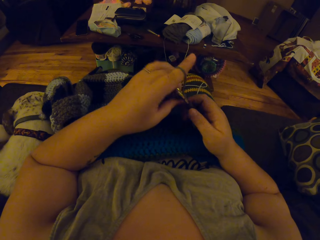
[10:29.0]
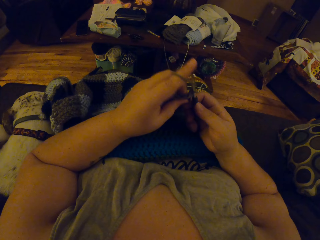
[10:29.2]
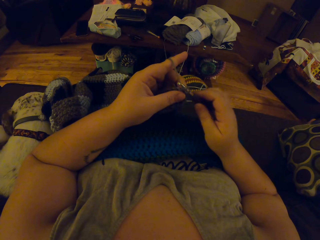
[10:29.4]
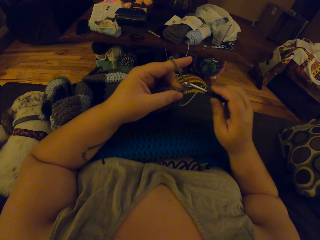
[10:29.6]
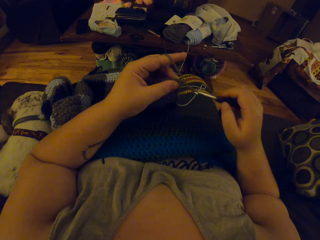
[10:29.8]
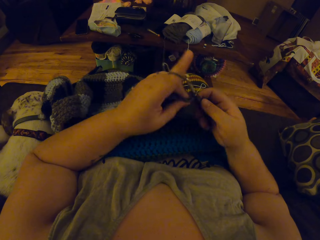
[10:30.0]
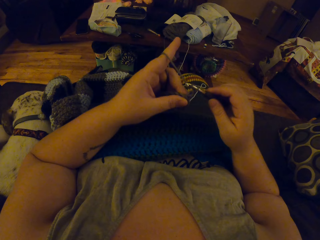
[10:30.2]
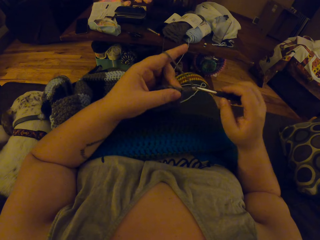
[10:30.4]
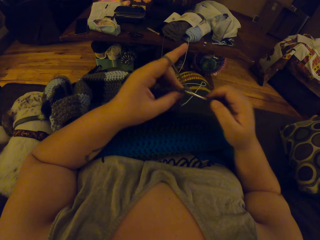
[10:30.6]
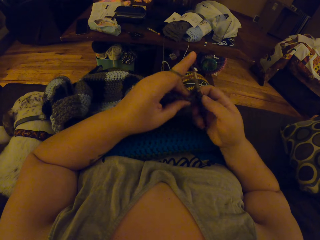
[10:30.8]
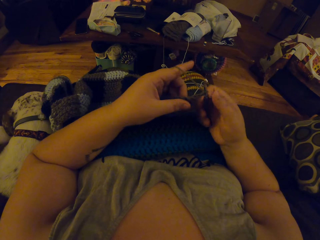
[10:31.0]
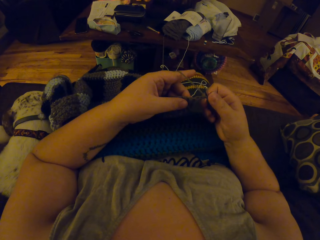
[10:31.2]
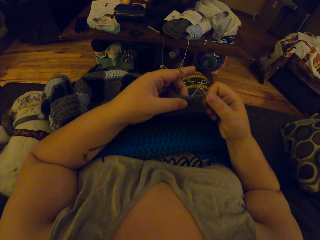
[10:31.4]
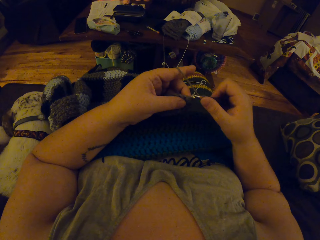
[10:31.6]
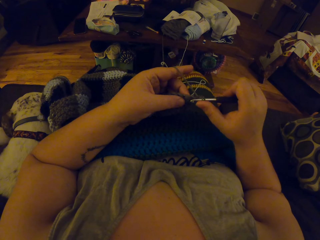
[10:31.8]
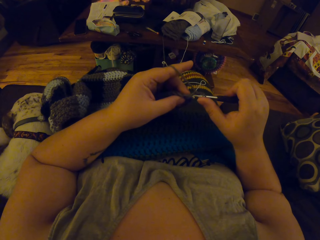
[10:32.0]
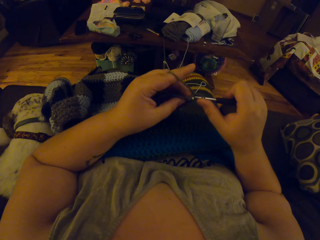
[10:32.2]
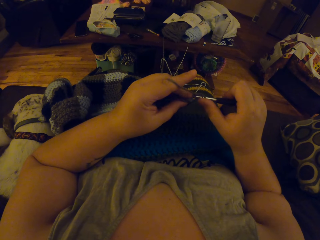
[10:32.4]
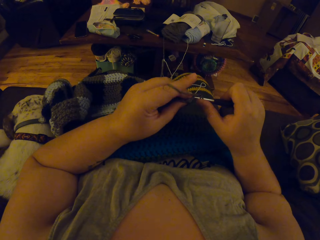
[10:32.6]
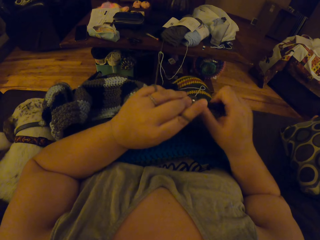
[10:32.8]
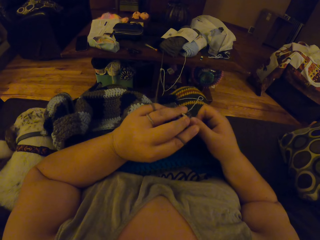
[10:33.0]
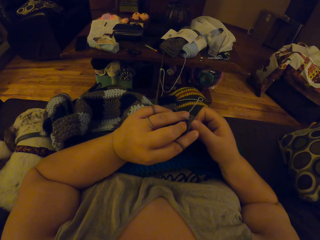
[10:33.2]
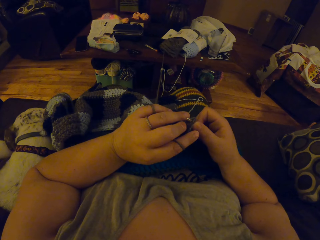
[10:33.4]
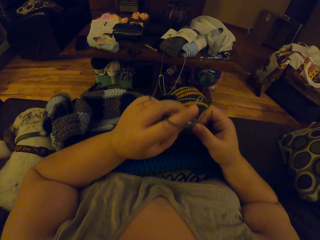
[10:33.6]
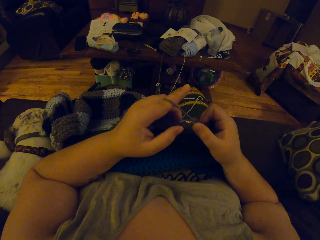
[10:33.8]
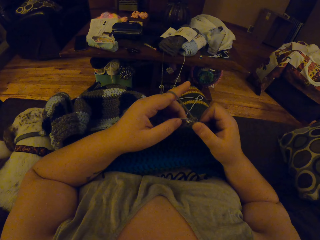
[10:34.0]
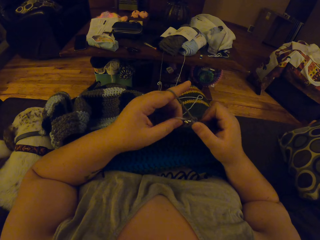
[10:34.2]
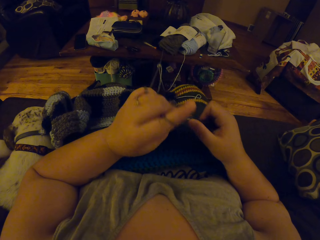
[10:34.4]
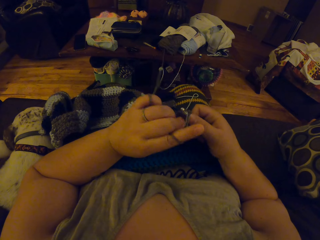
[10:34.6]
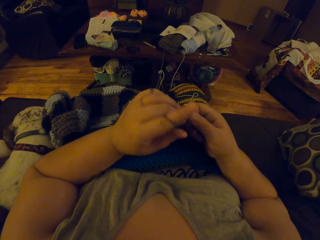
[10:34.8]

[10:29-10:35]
The camera wearer continues to crochet.

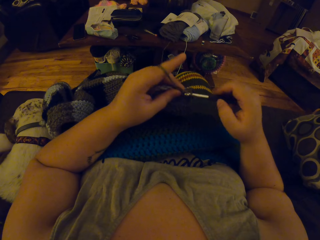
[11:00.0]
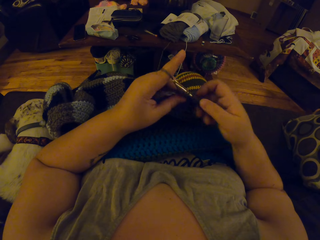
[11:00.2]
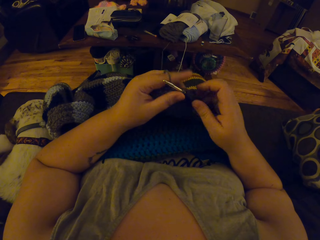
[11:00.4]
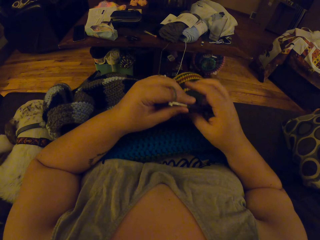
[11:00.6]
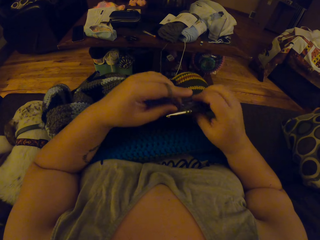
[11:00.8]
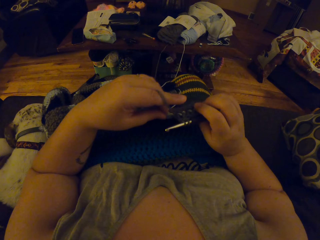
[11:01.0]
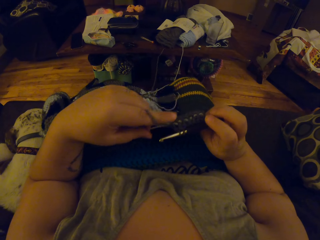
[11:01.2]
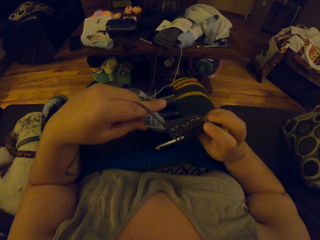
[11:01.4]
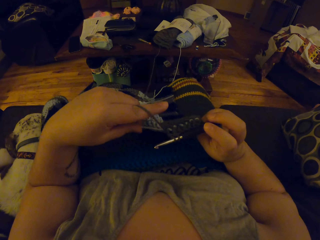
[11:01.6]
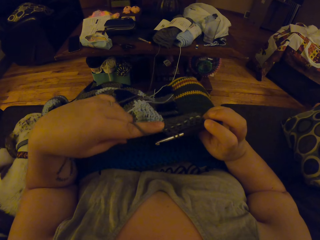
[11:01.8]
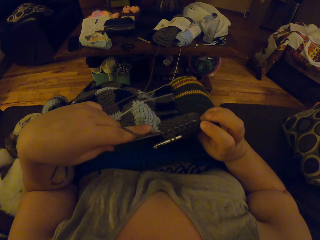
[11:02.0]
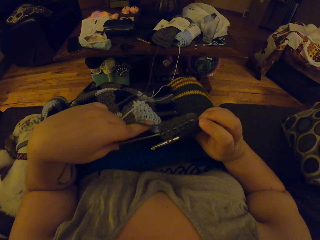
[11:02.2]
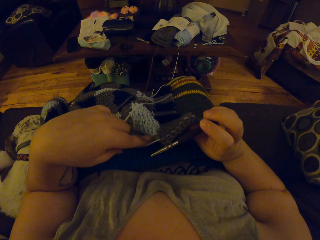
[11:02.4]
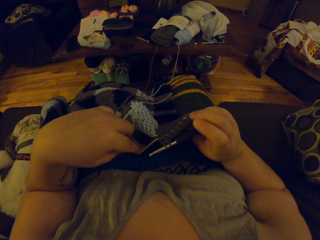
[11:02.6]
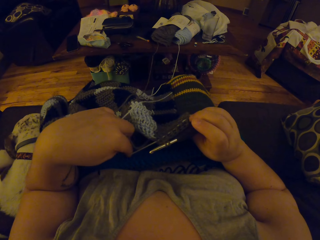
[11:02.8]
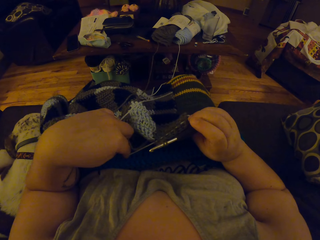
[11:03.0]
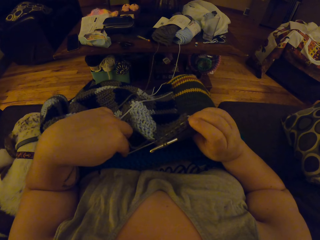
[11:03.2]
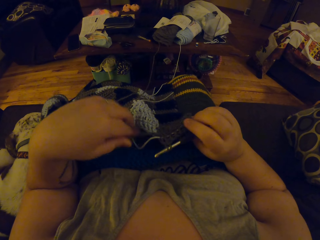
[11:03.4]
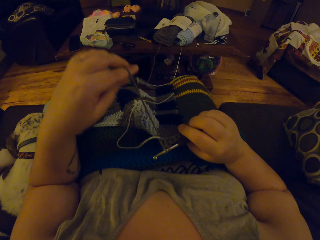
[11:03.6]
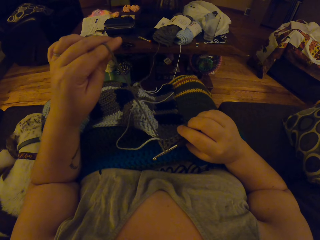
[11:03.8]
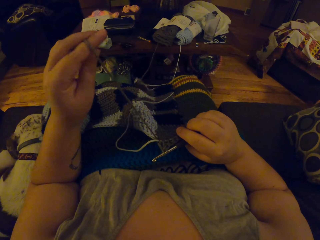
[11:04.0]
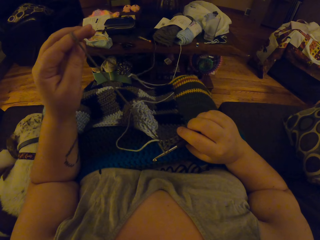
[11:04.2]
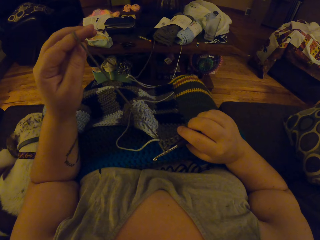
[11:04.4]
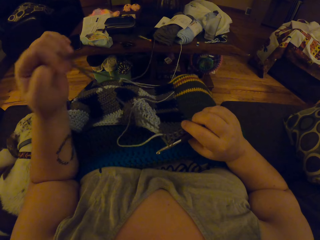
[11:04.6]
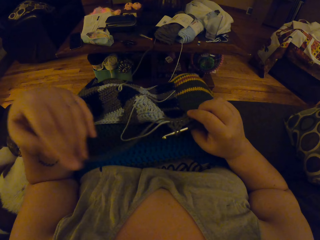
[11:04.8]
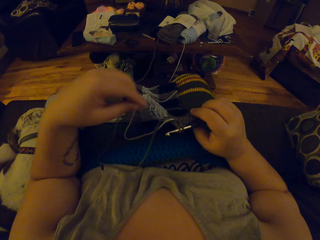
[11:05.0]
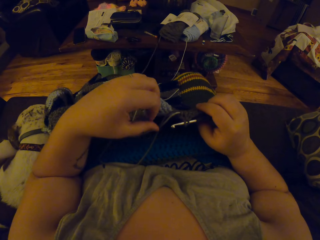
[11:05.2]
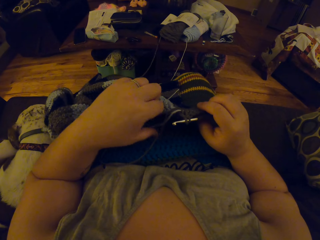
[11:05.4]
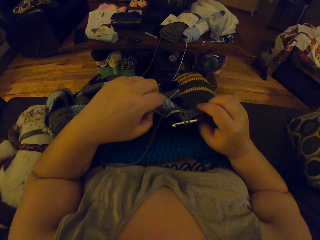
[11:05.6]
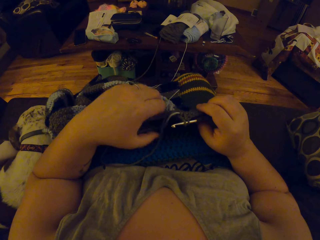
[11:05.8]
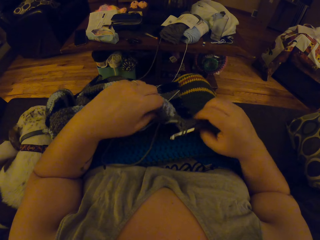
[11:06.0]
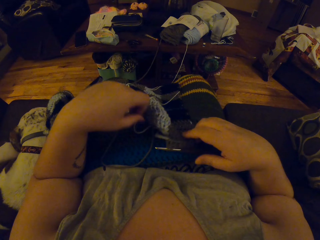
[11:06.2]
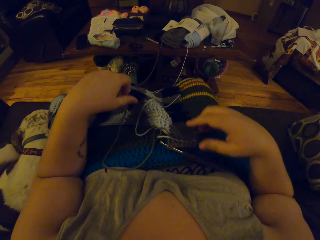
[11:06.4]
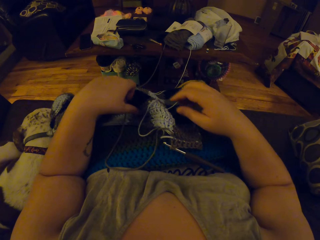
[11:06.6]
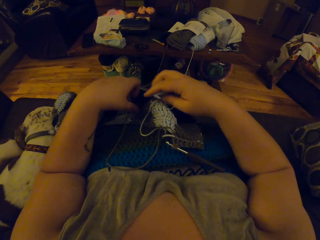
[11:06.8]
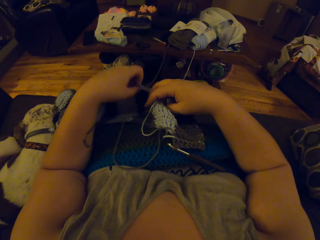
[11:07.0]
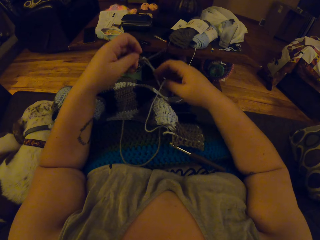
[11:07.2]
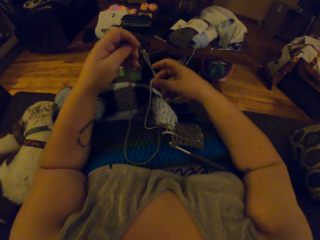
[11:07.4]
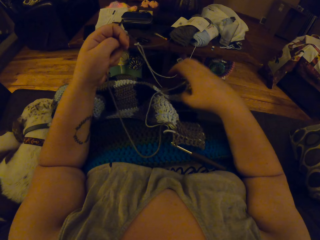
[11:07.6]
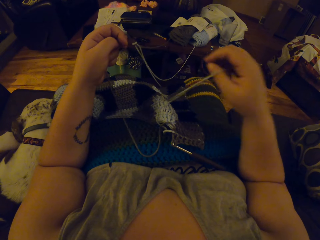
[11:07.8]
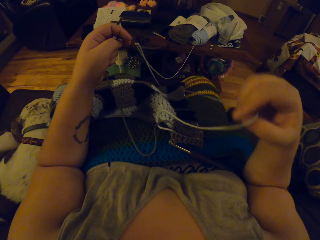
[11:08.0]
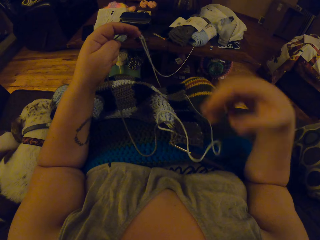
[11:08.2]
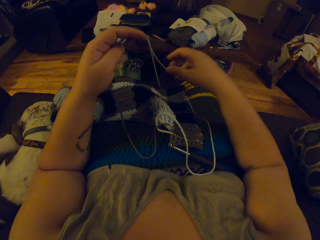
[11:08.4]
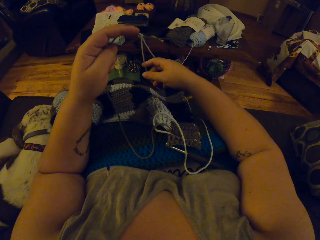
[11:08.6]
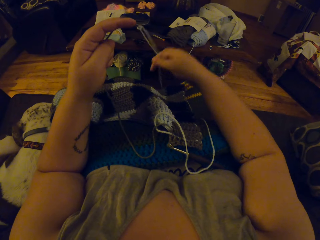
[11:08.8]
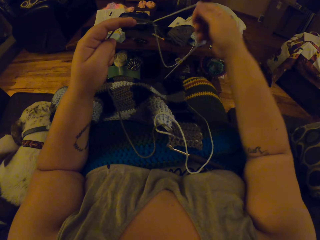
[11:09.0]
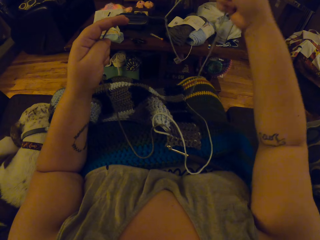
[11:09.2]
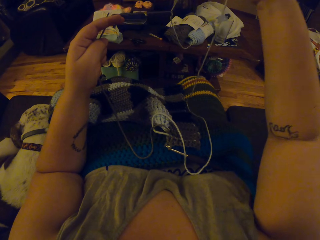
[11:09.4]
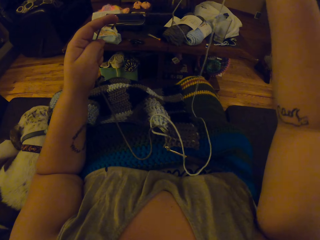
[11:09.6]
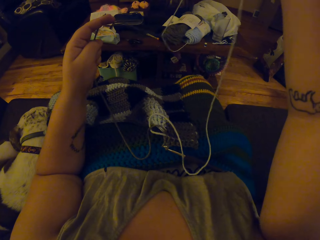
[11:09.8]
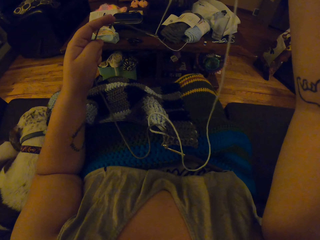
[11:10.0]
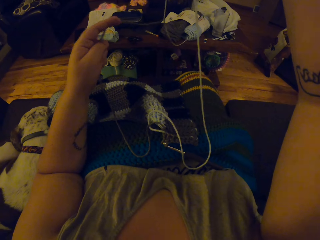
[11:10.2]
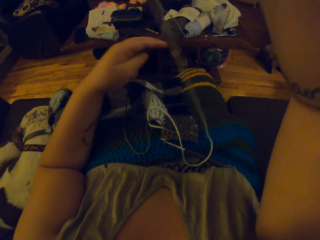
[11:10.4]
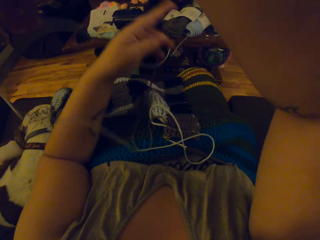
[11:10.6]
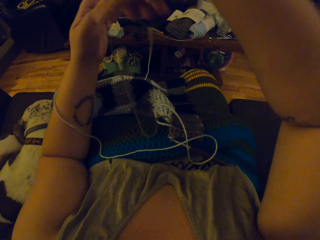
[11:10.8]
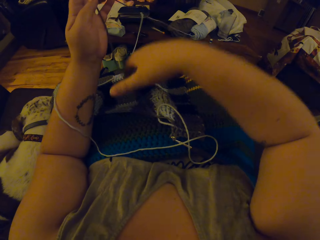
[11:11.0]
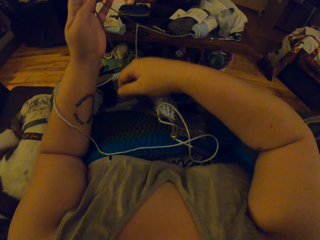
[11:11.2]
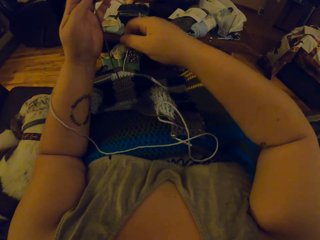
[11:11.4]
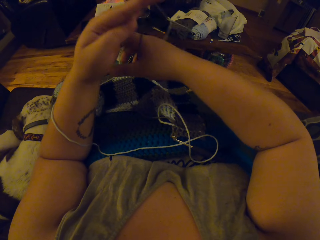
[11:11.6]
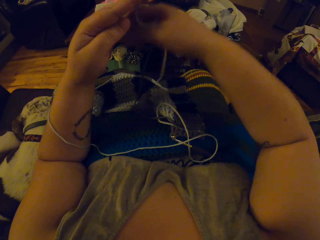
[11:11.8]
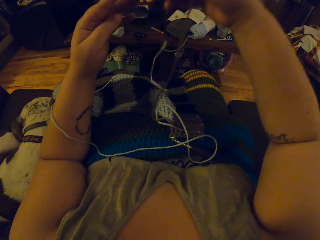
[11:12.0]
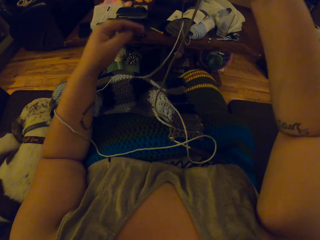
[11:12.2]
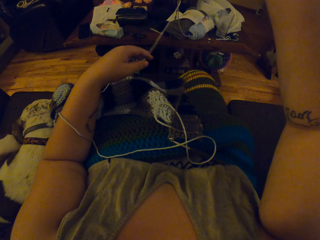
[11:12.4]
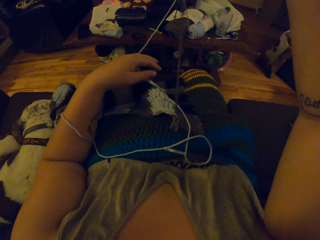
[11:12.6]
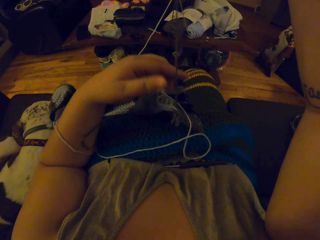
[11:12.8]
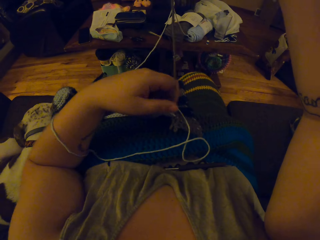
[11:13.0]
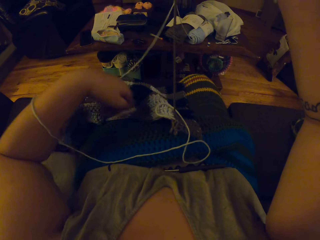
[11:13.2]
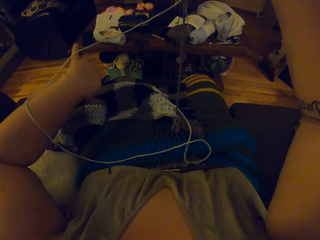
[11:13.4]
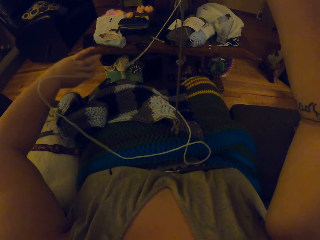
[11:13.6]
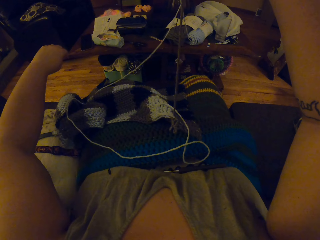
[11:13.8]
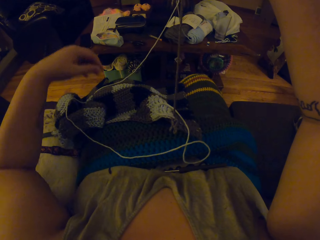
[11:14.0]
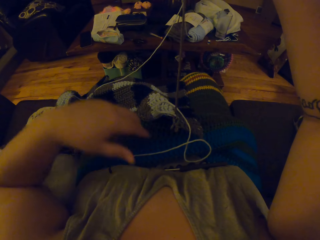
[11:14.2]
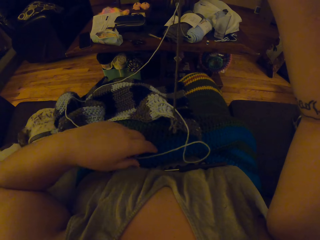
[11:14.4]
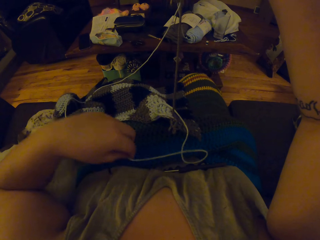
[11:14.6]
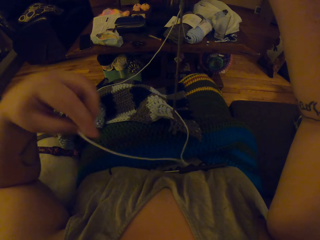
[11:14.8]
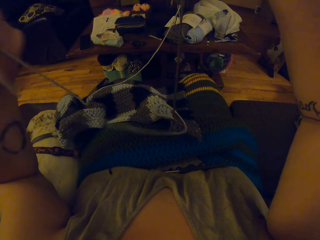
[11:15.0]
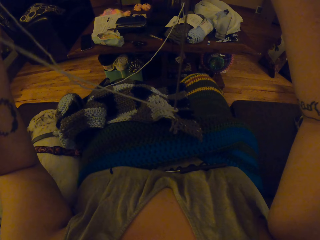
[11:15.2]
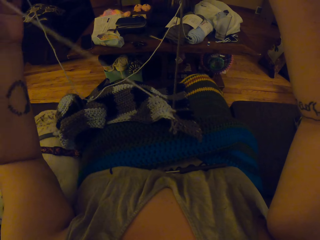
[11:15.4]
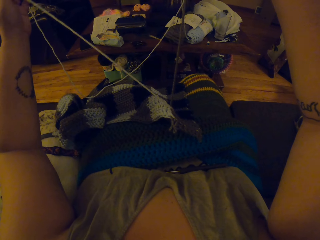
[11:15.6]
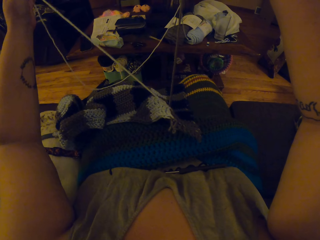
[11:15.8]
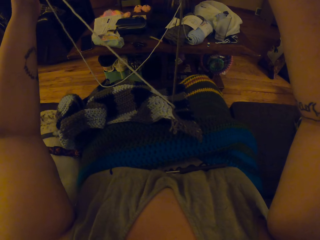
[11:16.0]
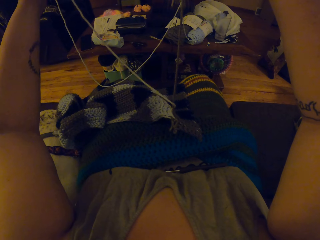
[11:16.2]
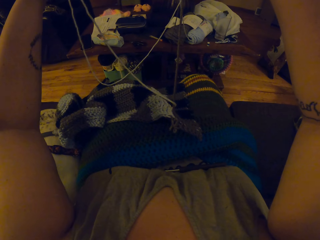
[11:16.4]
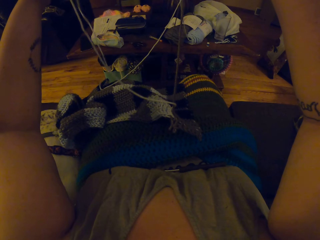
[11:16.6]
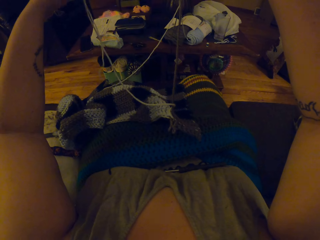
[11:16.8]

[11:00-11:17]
The camera wearer tightens the threads. They drop the crochet hook, drop the crochet material, stretch the threads and untangle the yarn.
